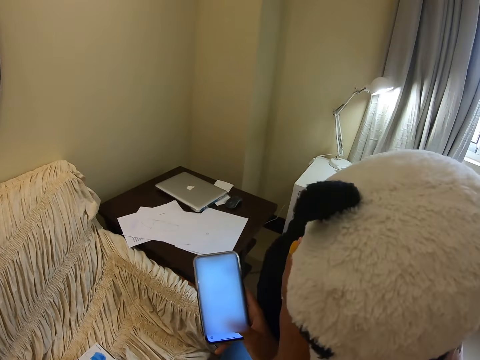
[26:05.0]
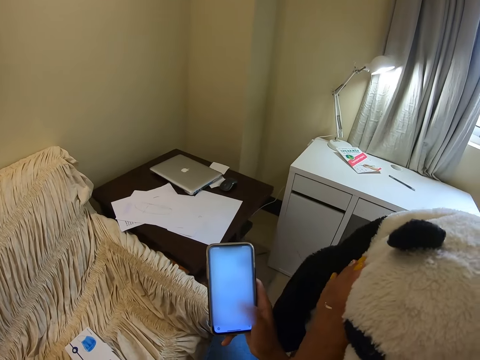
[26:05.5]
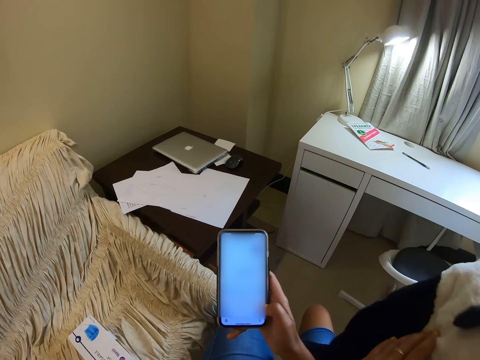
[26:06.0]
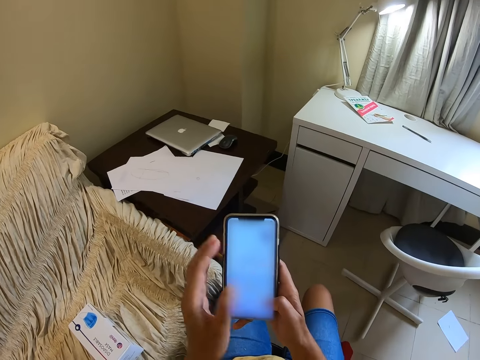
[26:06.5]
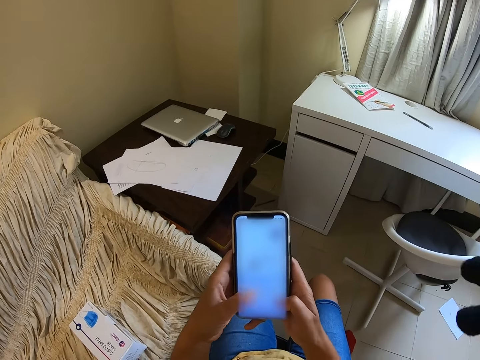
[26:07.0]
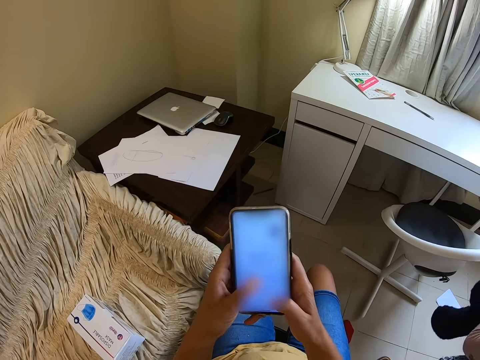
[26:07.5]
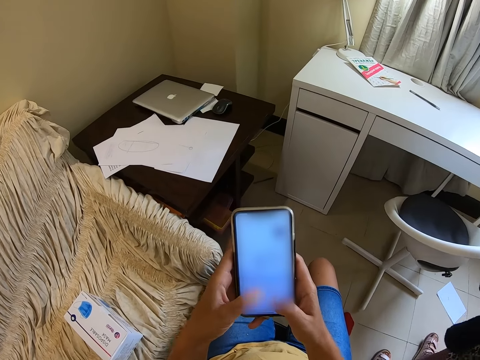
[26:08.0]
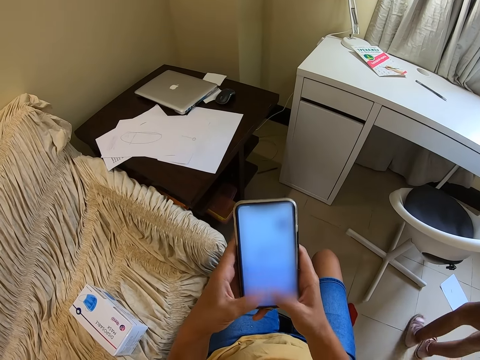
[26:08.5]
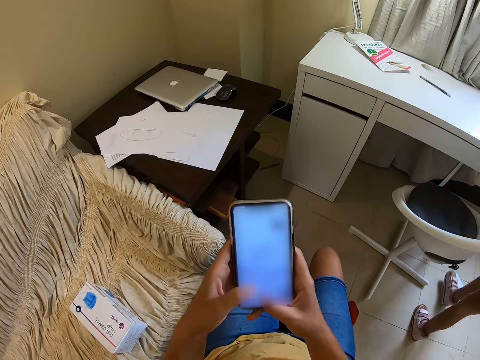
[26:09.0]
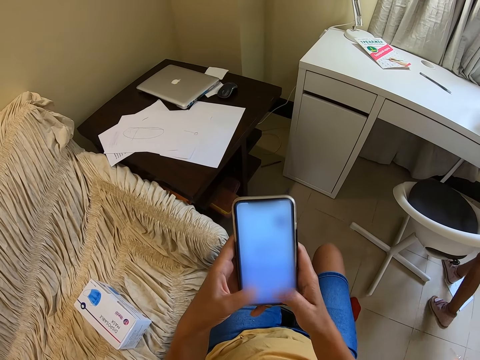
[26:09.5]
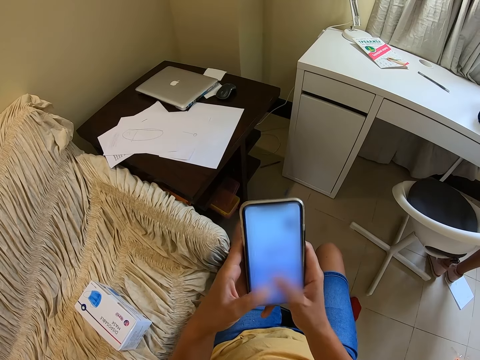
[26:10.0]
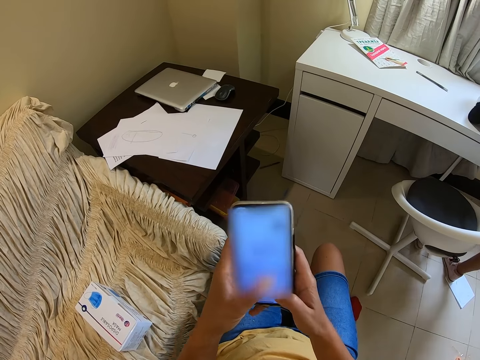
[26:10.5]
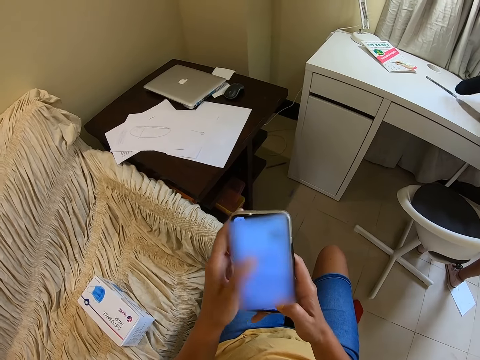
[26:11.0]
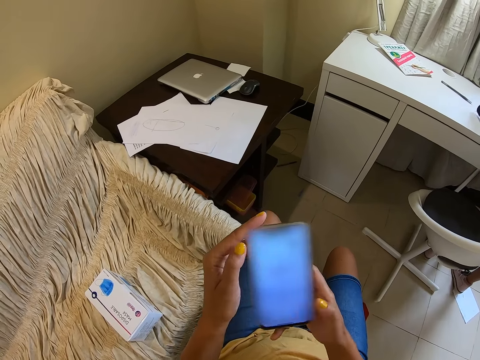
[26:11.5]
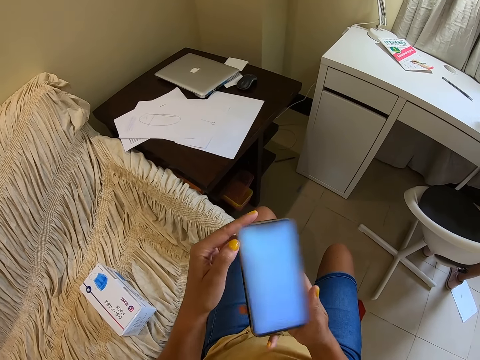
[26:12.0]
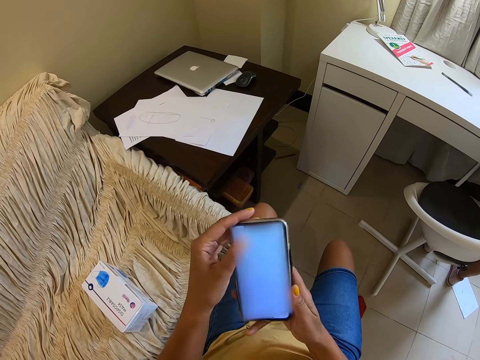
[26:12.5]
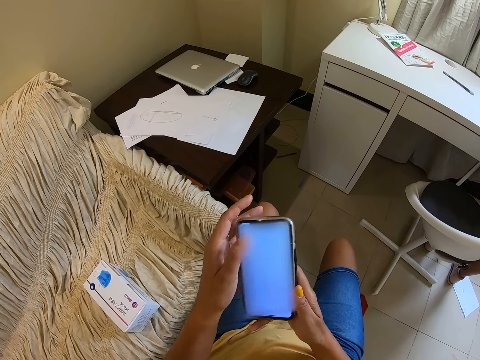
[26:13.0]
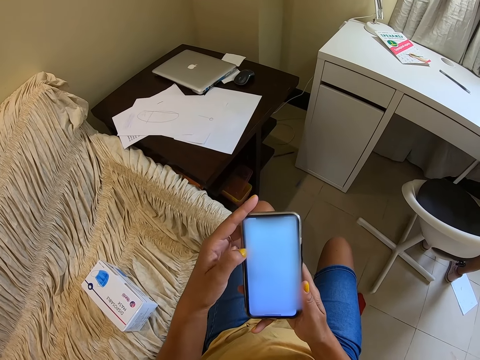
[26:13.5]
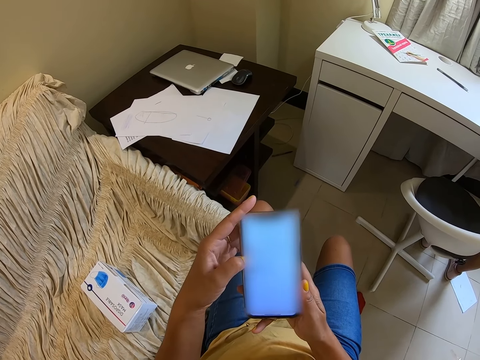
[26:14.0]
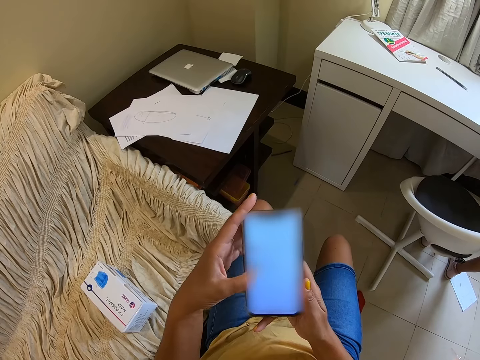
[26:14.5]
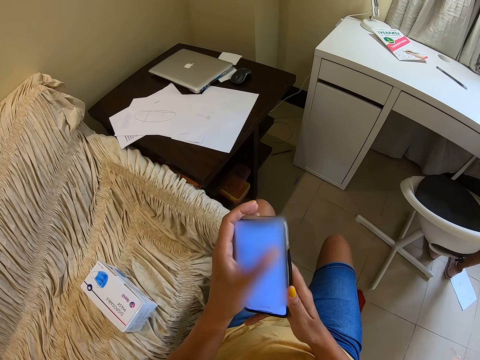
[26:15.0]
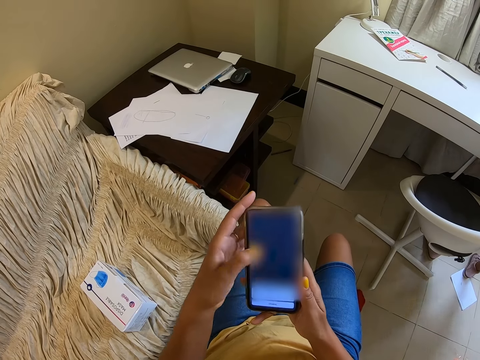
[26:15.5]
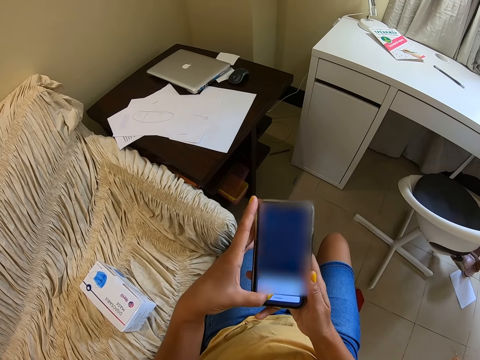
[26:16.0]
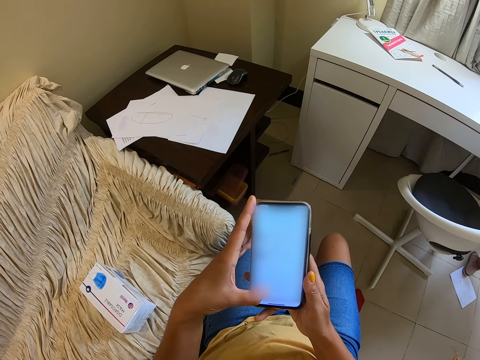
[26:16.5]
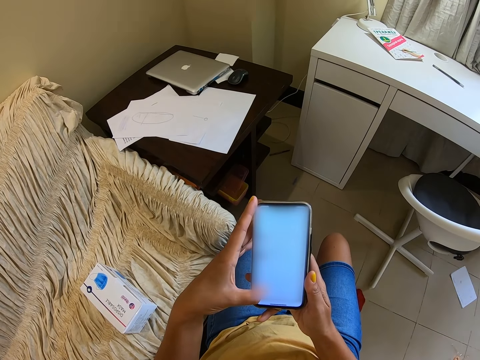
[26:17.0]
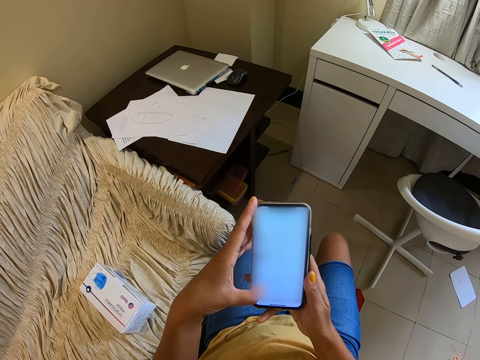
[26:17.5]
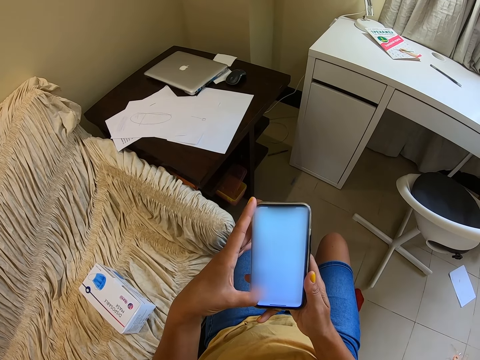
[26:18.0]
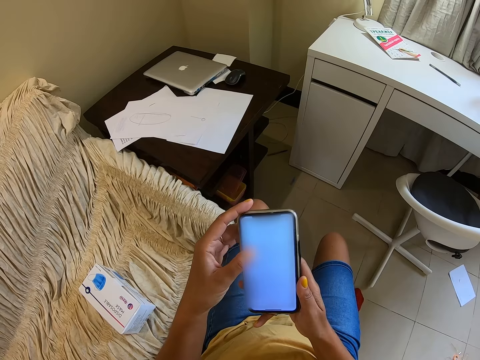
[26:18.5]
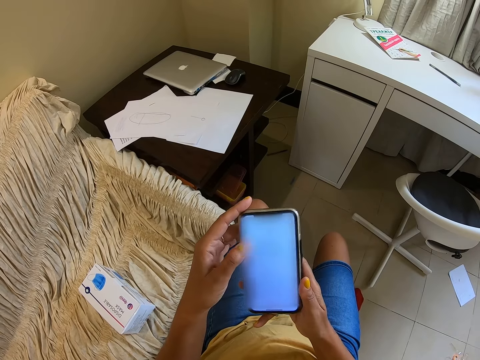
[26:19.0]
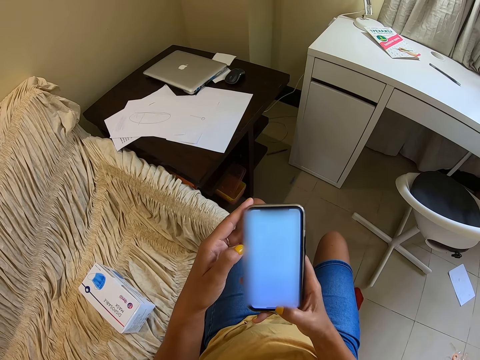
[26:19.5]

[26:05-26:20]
The camera wearer moves the teddy bear. A child lifts the teddy bear. The camera wearer touches the teddy bear. They operate the phone. The child moves around the house. The child moves around.

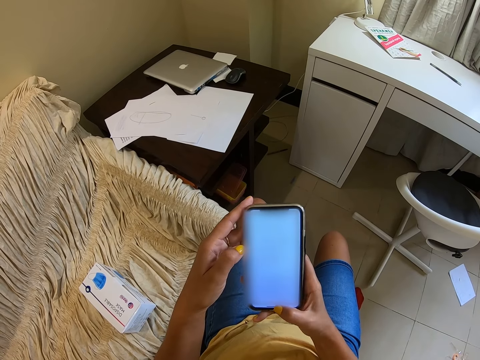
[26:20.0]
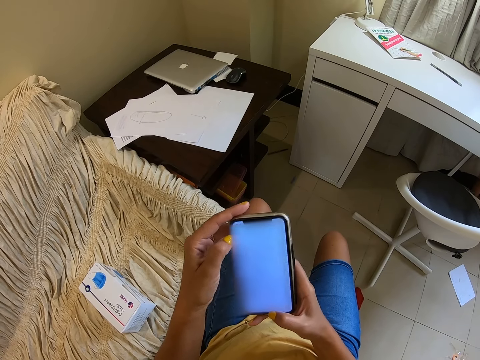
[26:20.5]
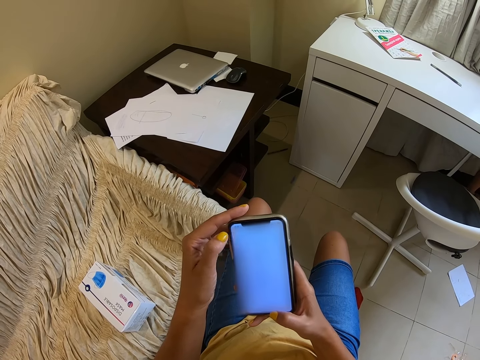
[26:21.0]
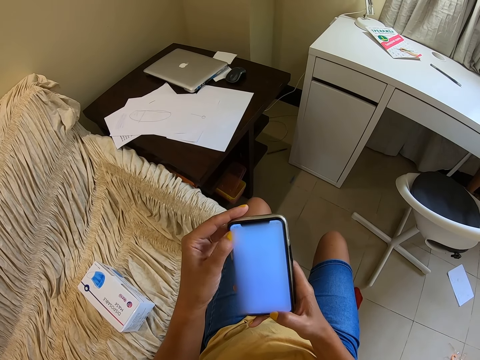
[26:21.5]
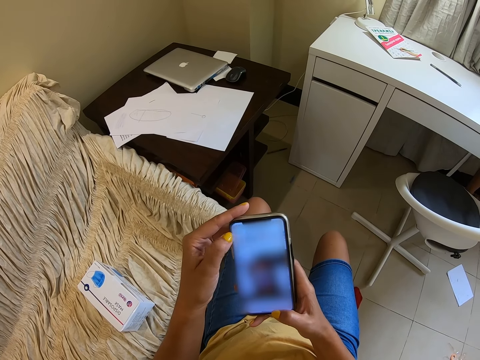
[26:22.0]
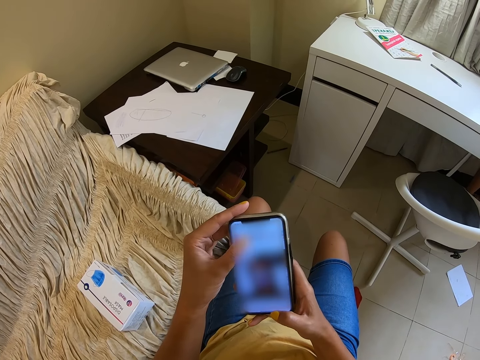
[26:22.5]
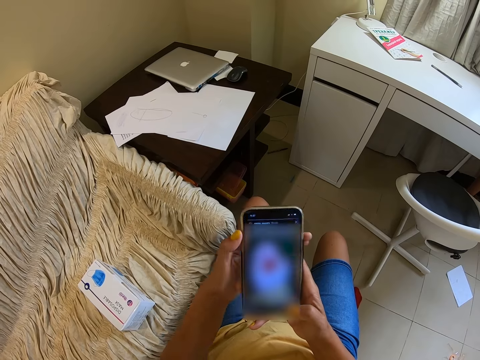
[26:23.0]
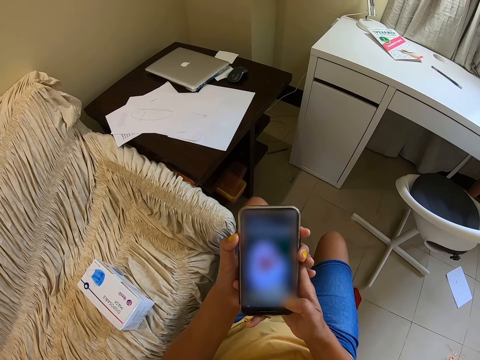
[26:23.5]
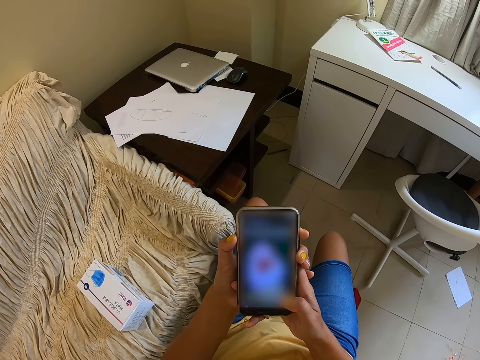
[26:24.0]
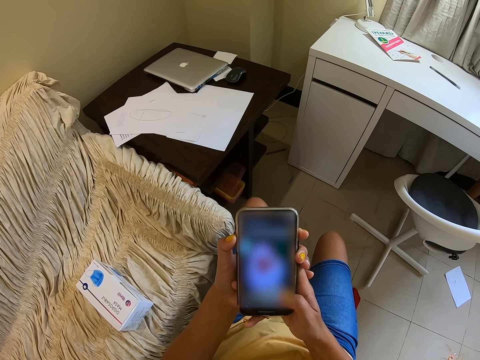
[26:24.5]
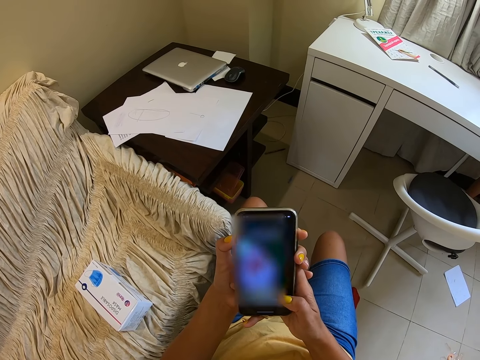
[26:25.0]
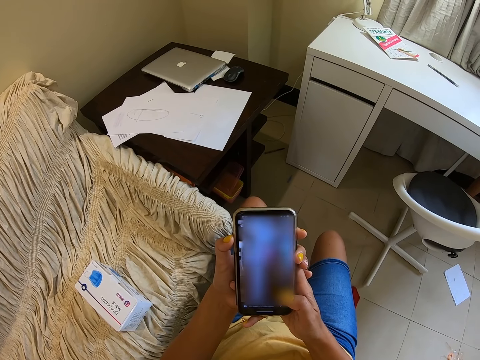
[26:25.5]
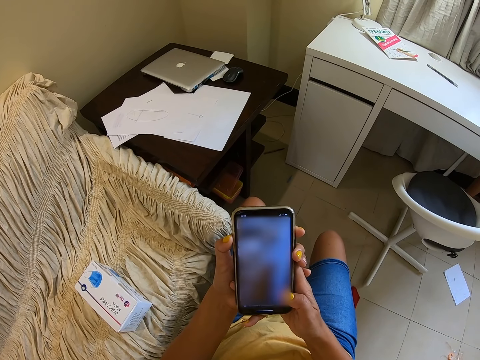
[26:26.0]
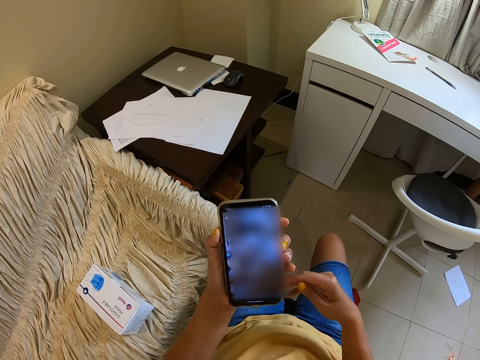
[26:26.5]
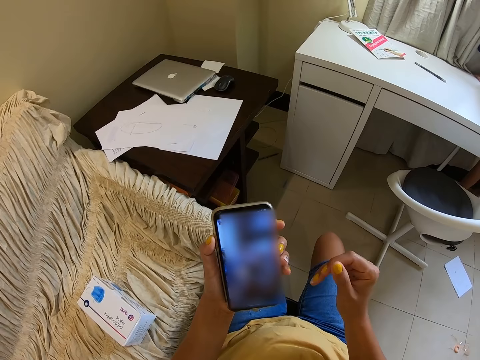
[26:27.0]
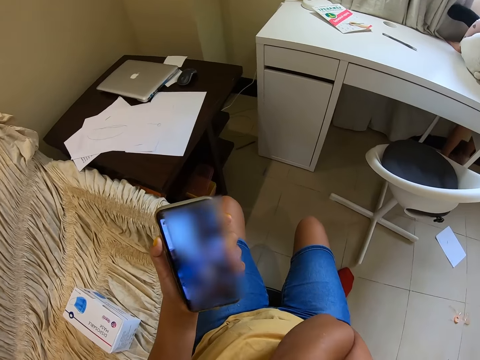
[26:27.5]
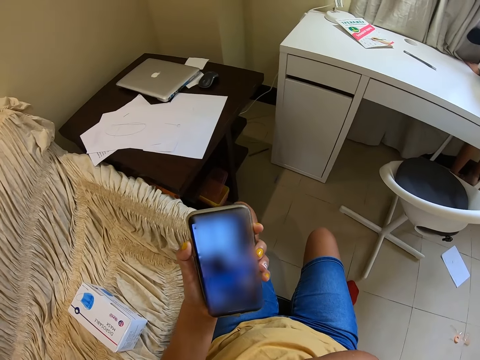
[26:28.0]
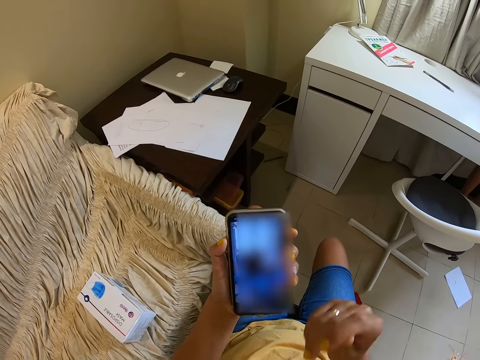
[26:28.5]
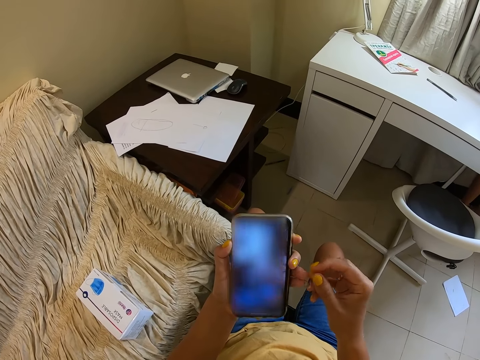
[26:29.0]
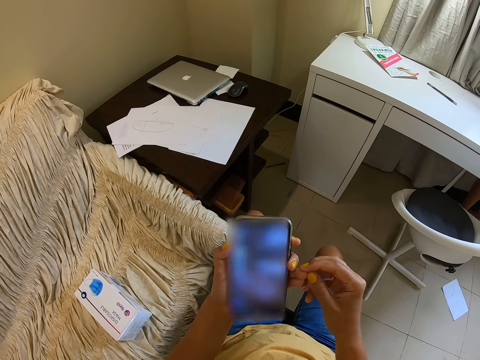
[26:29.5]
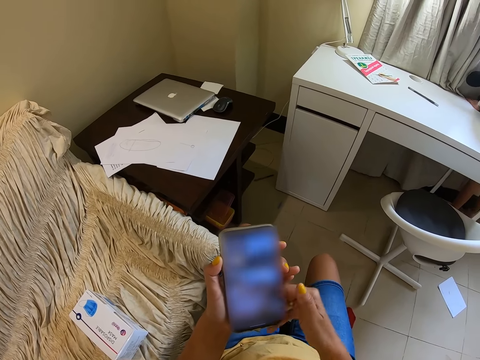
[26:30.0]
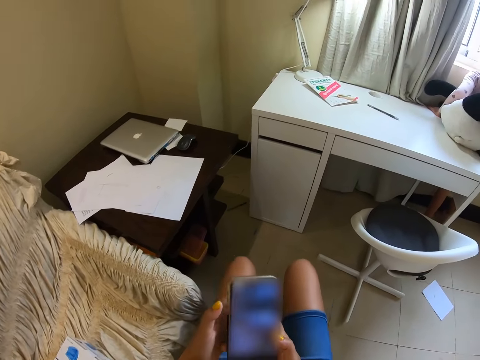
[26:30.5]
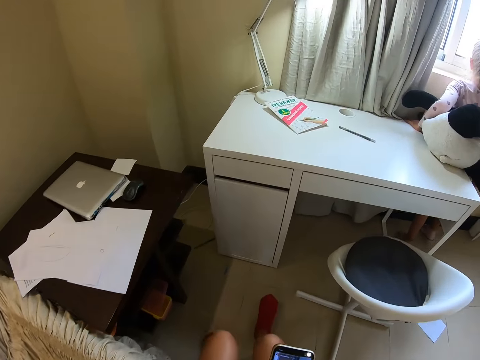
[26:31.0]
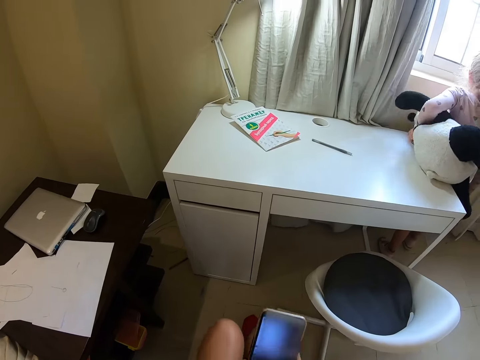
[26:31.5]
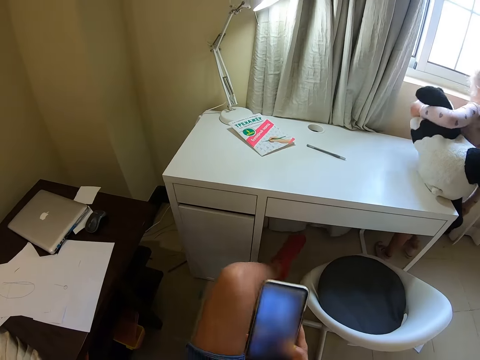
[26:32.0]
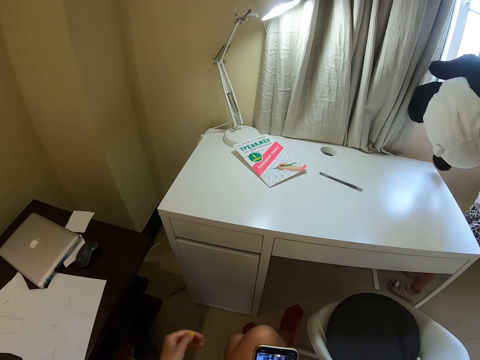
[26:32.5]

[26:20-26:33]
The camera wearer moves a hand to the face. They touch the other hand. They hold the phone. They move forward. The child lifts the teddy bear.
